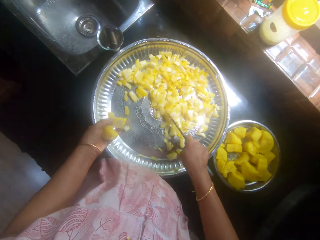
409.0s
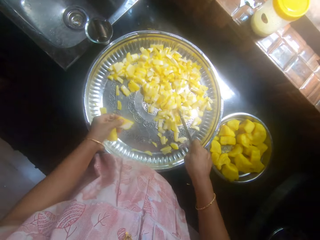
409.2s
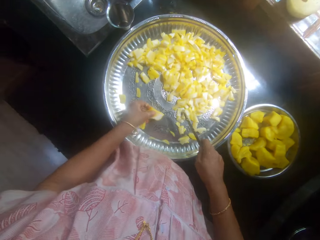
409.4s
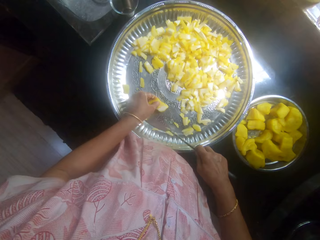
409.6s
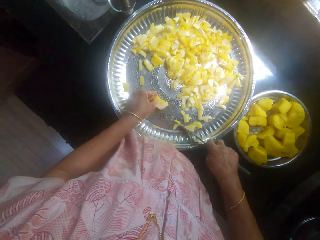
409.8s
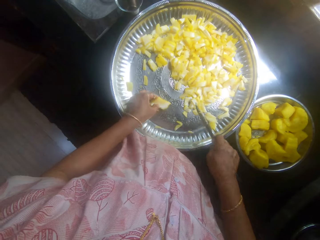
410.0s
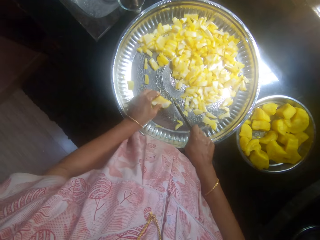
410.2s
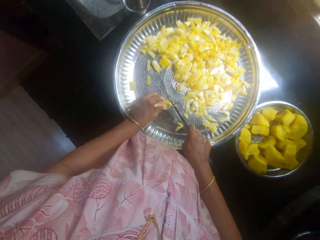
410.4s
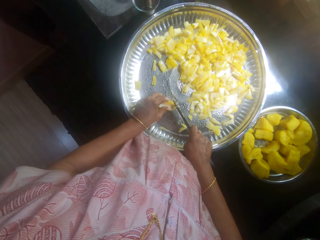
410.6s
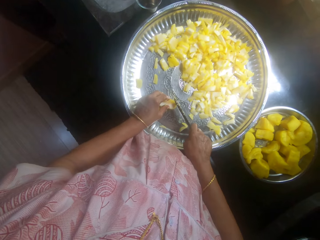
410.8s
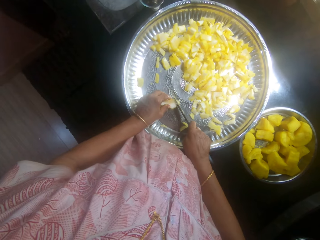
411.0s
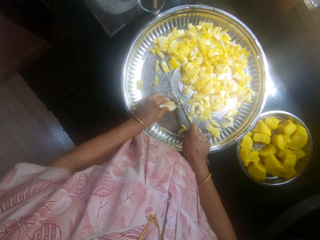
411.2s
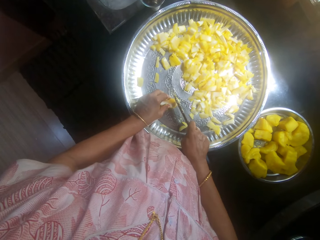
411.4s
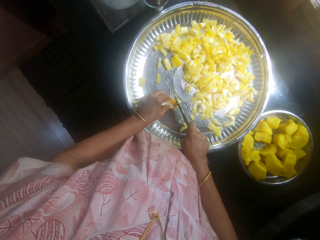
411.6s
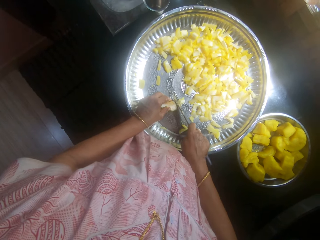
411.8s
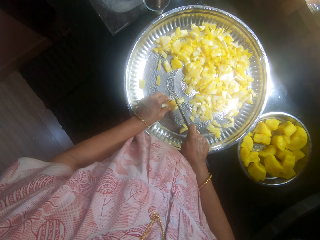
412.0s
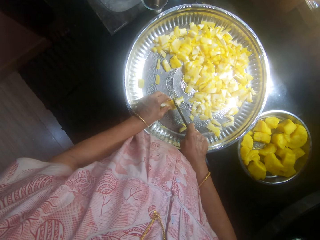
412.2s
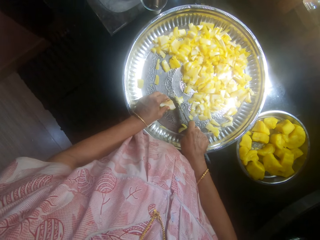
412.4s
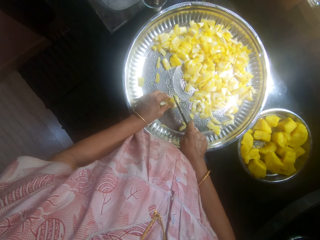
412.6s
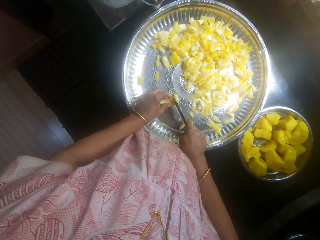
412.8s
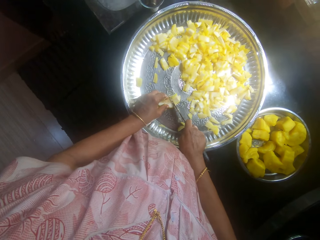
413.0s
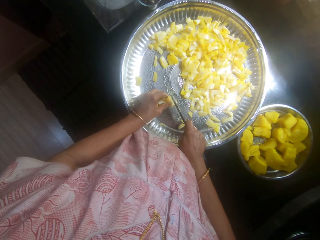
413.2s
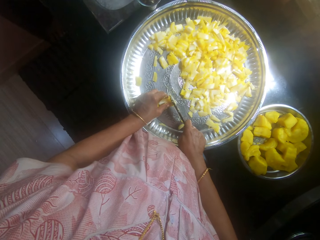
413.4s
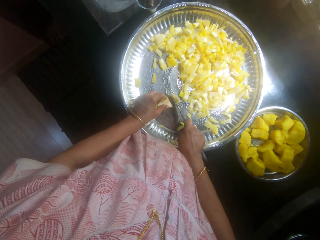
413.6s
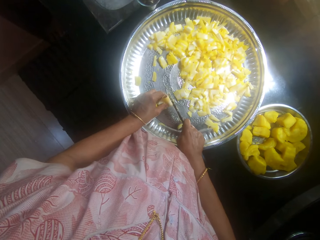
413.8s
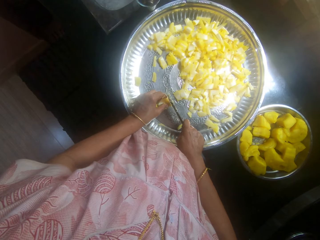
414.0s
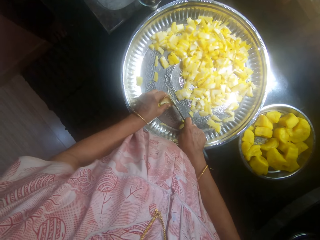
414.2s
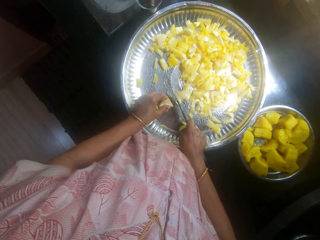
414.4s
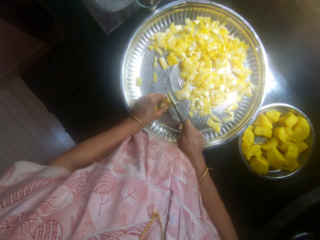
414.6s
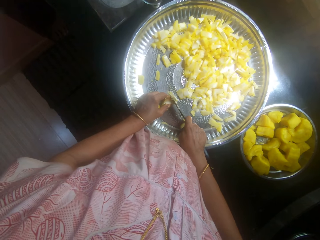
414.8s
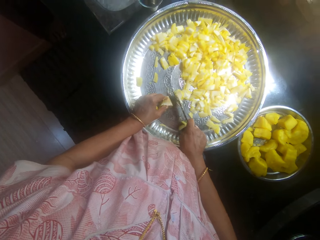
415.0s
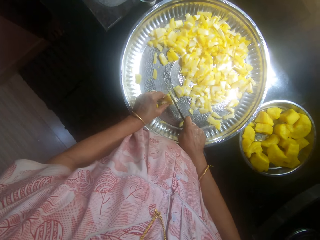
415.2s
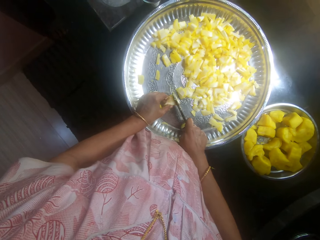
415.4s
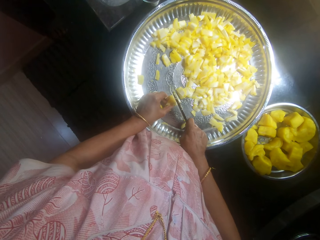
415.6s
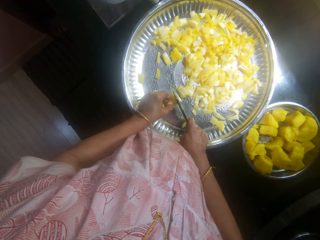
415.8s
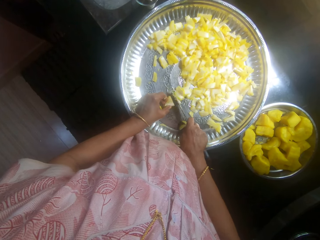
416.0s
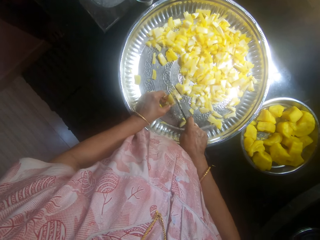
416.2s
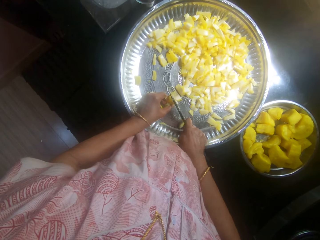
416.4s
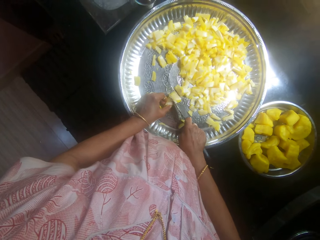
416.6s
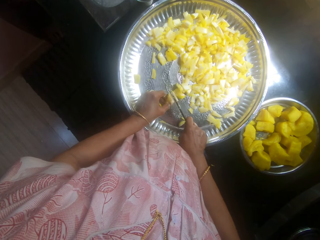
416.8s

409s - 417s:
The camera wearer puts cassava on the tray. They slice the cassava with a knife.

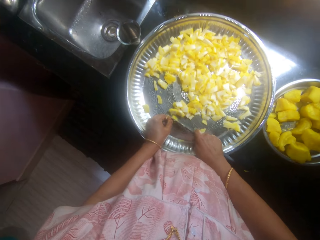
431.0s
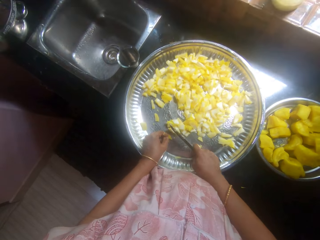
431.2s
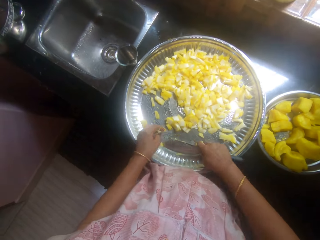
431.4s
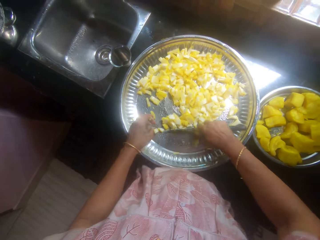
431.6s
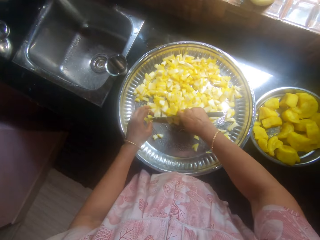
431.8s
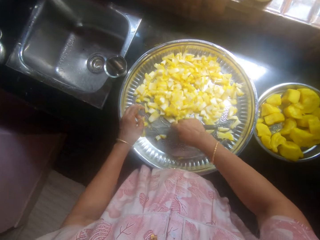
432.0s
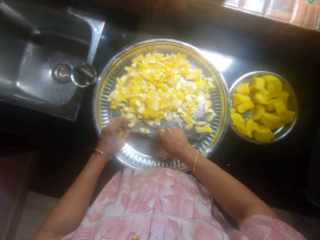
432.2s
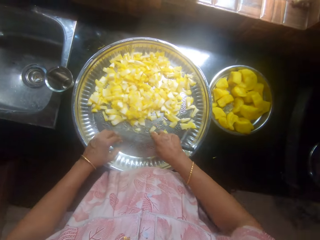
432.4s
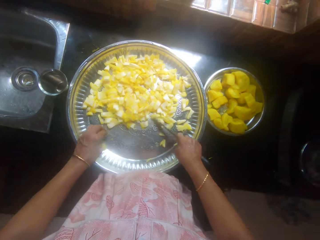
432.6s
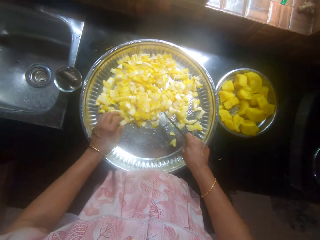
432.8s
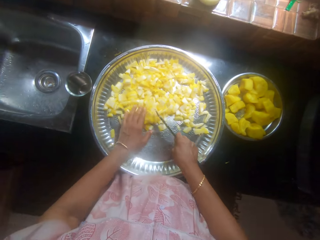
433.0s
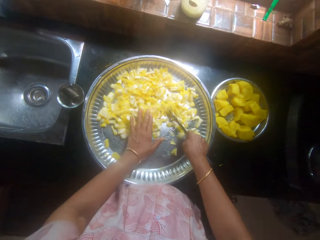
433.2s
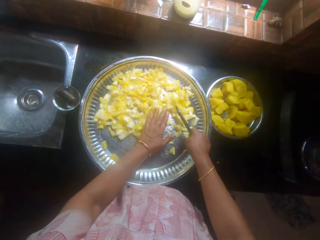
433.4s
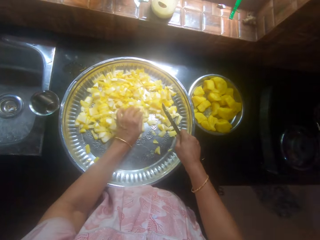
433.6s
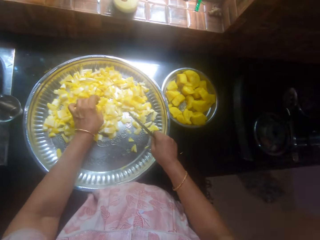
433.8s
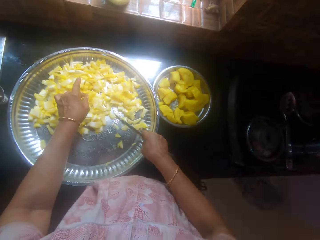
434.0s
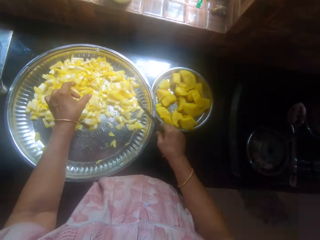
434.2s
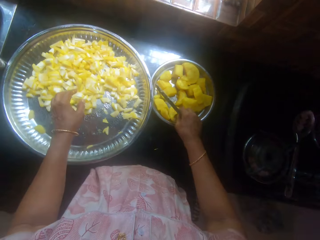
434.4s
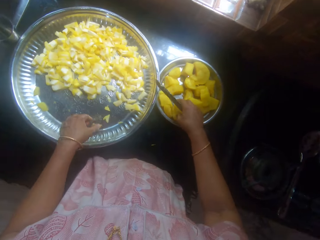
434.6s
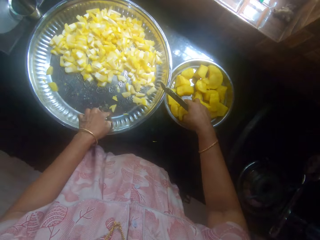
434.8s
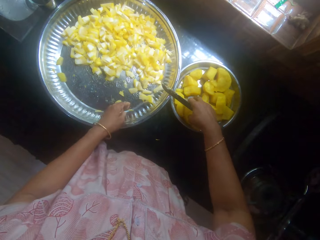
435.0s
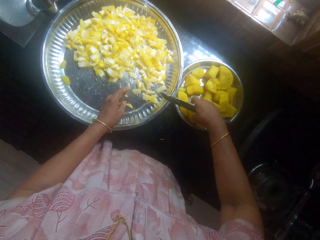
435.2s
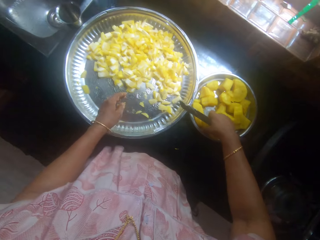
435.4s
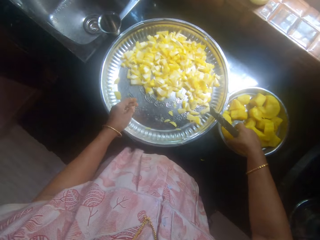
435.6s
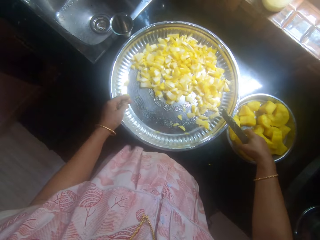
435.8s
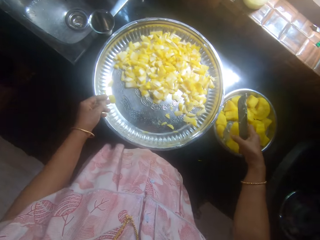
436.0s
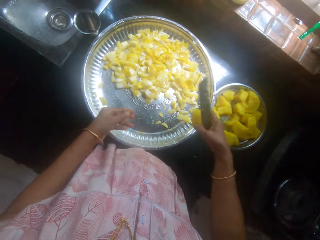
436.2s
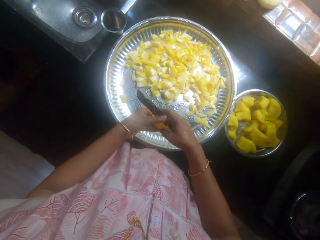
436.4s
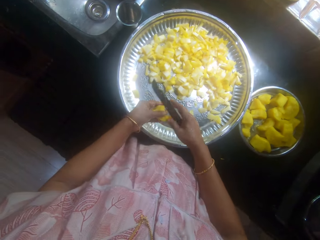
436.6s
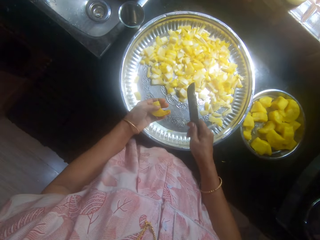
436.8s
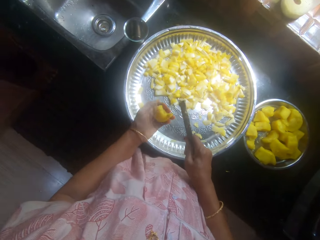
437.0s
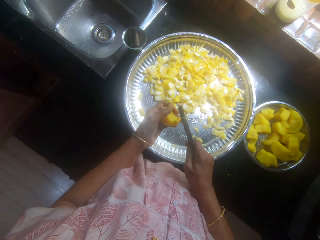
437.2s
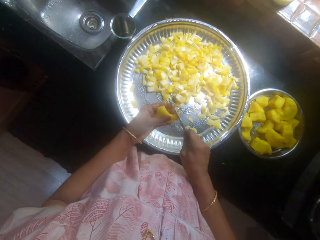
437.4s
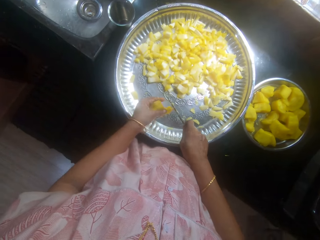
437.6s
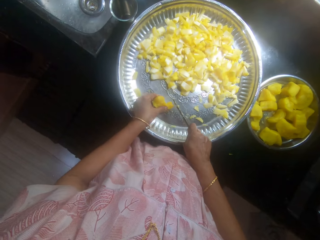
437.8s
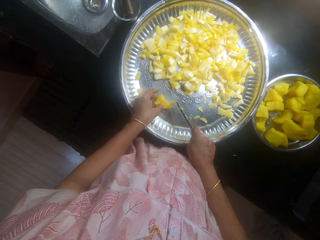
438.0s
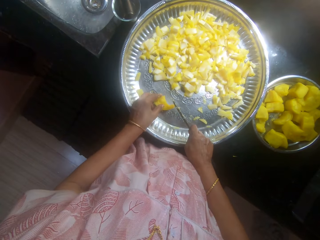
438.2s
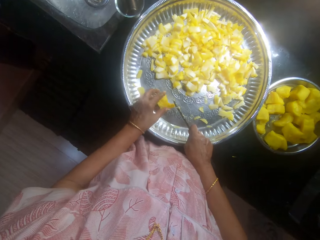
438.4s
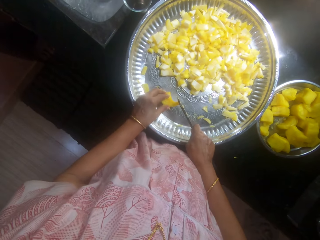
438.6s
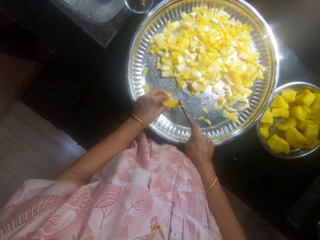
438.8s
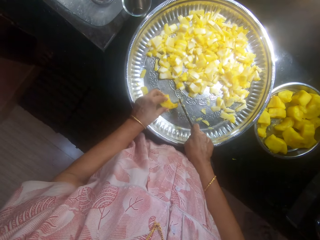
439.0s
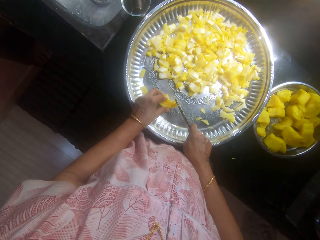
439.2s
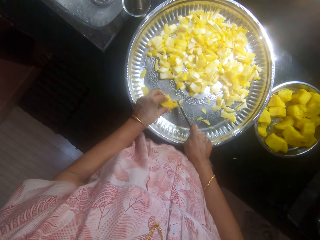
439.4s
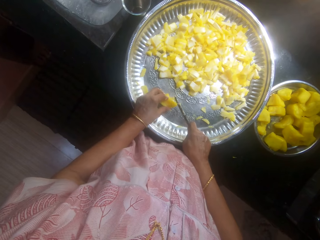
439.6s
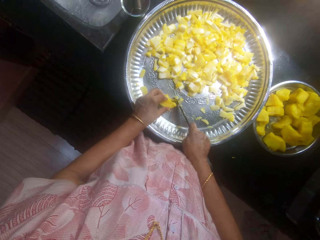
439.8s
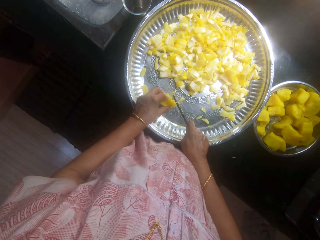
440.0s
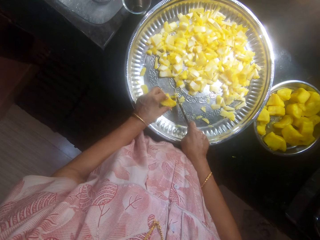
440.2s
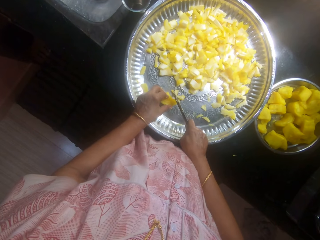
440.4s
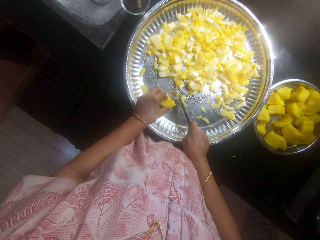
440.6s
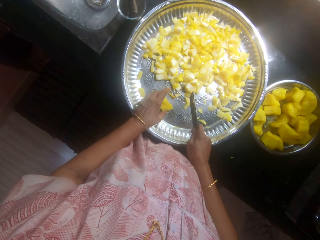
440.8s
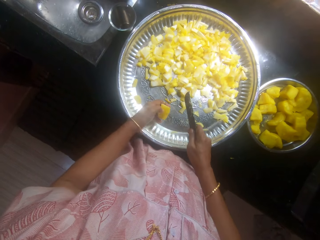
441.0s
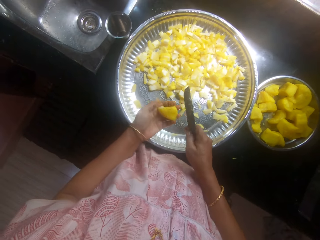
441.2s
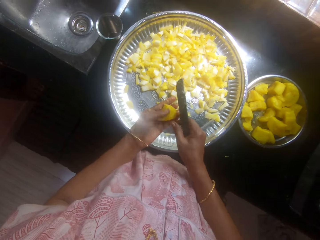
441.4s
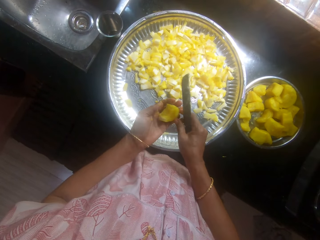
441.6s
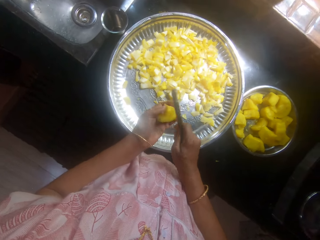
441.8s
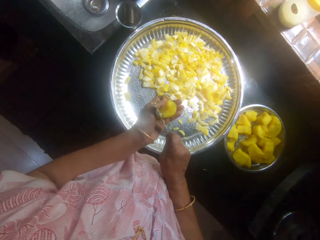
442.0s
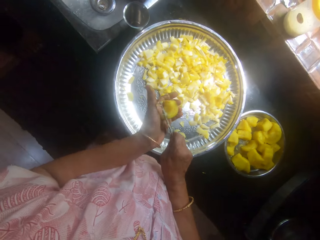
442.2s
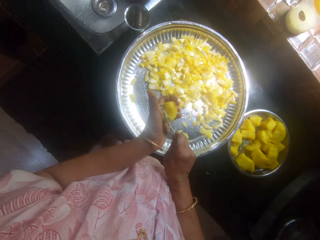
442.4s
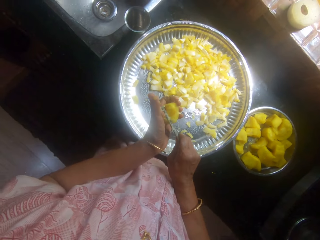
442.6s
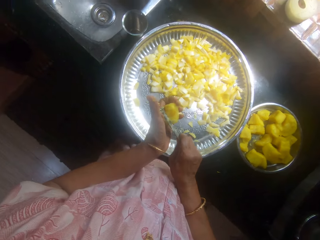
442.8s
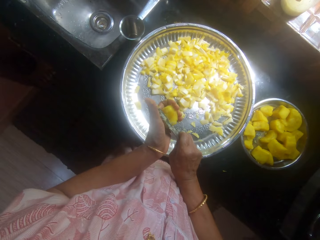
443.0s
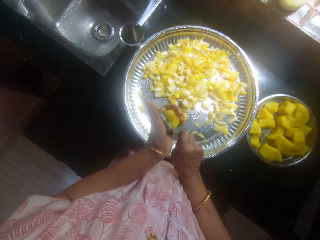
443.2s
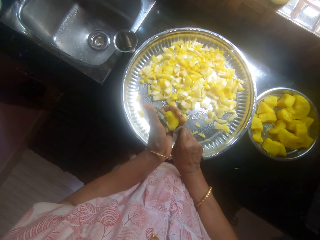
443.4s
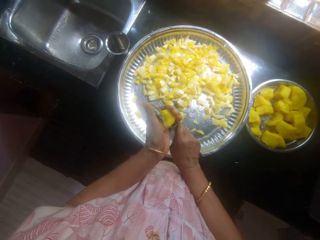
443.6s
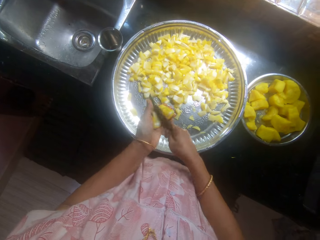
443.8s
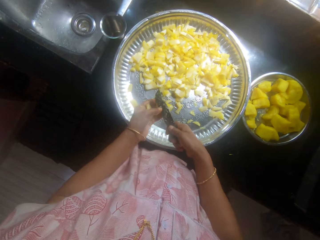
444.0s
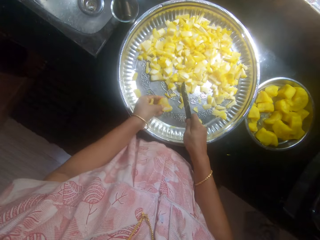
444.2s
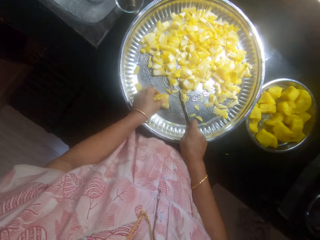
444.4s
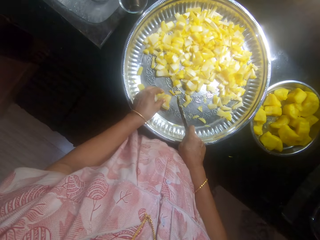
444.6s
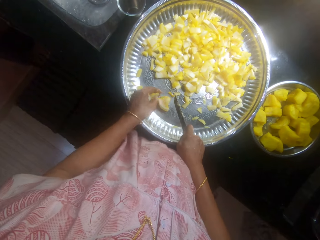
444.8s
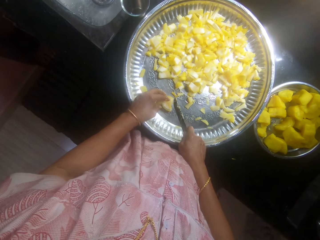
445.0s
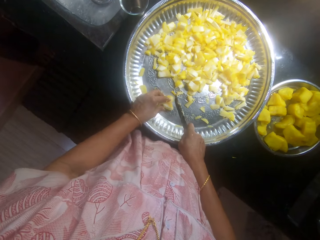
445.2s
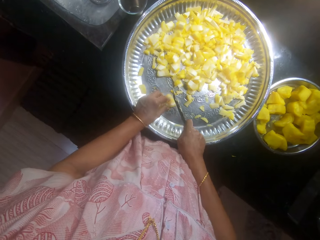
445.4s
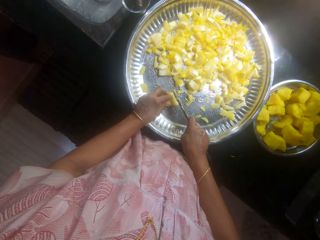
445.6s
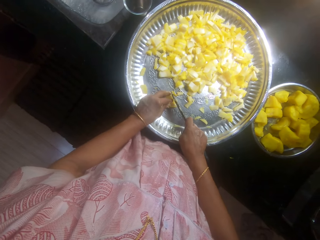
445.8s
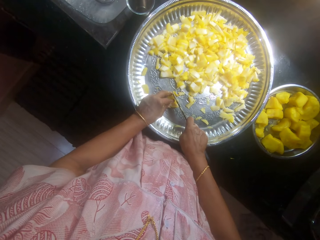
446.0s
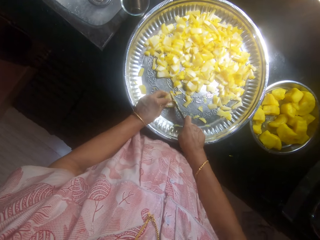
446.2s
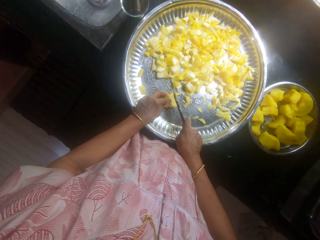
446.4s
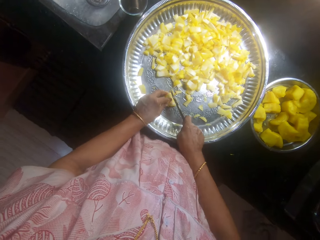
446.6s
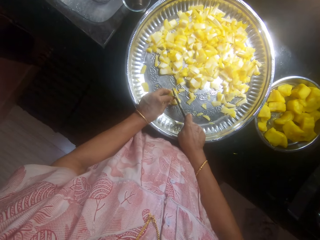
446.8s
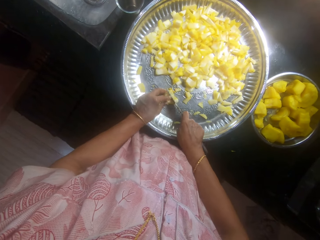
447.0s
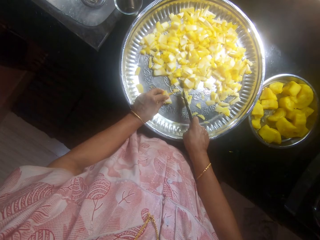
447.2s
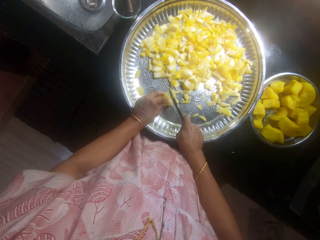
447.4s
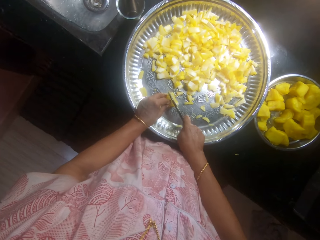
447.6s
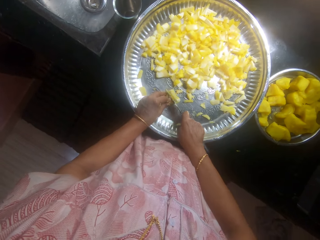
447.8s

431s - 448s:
The camera wearer pushes the cassava or potatoes with a knife in the tray. They touch the cassava with the left hand. They pick the cassava from a plate with the right hand. They hold the cassava with the left hand. They put the cassava on the tray. They slice the cassava with a knife. They pick the cassava from the tray with the left hand. They divide the potato into two. They slice the cassava with the knife. They put the cassava on the tray. They slice the cassava with the knife.
